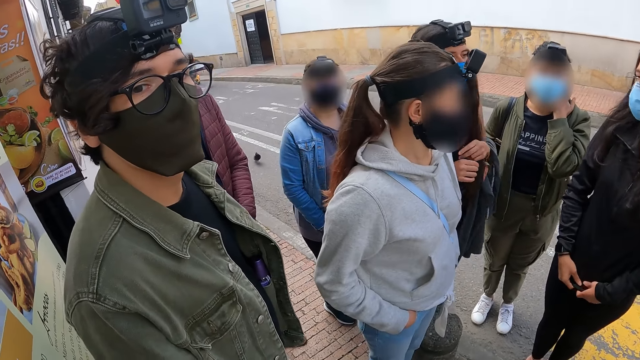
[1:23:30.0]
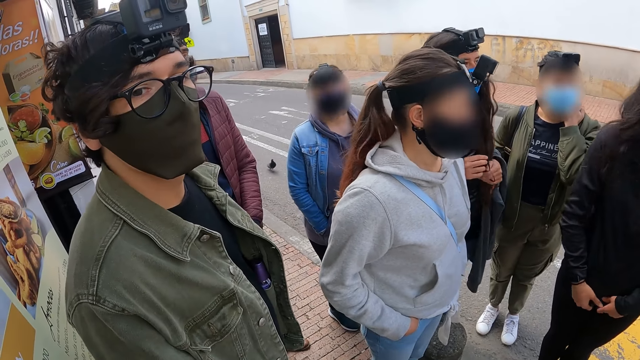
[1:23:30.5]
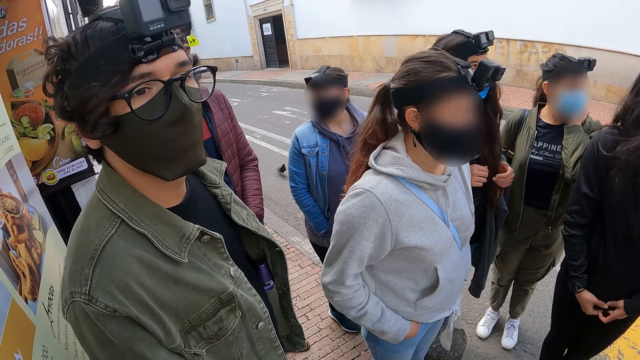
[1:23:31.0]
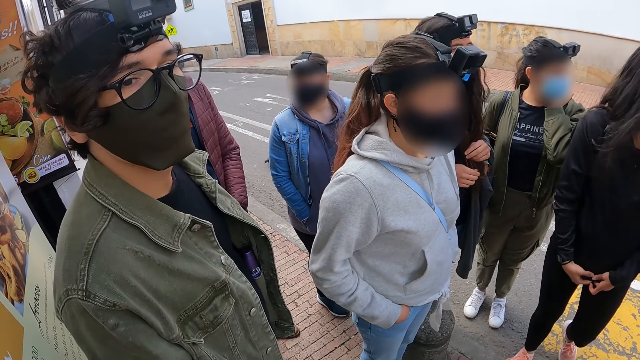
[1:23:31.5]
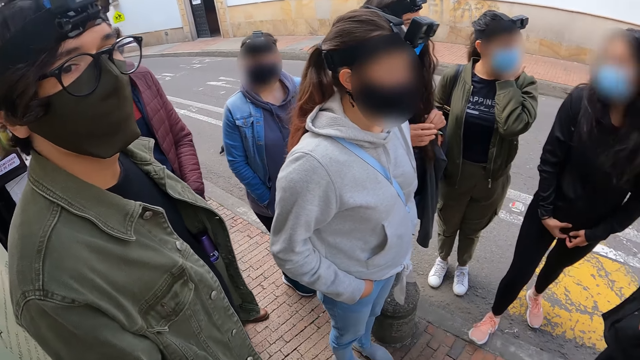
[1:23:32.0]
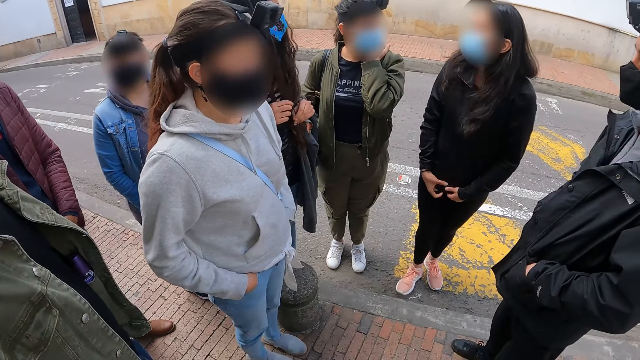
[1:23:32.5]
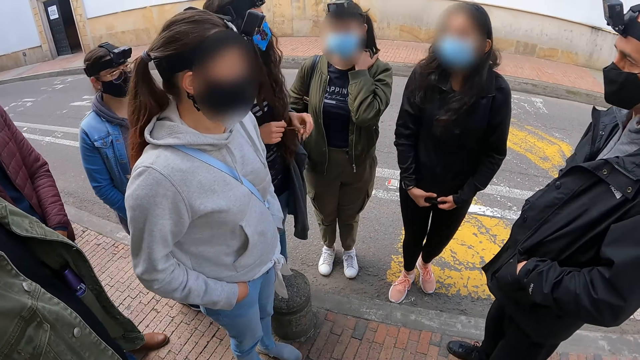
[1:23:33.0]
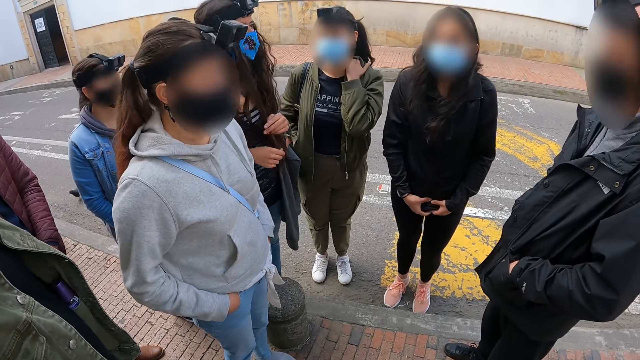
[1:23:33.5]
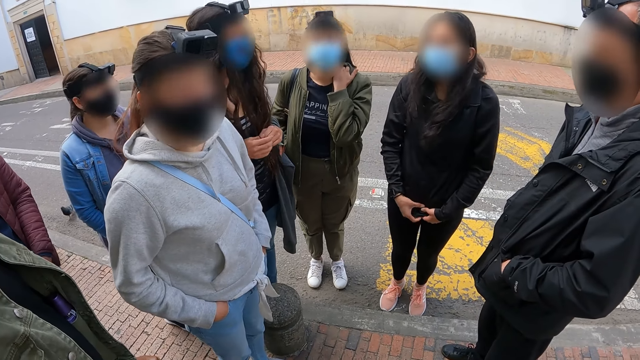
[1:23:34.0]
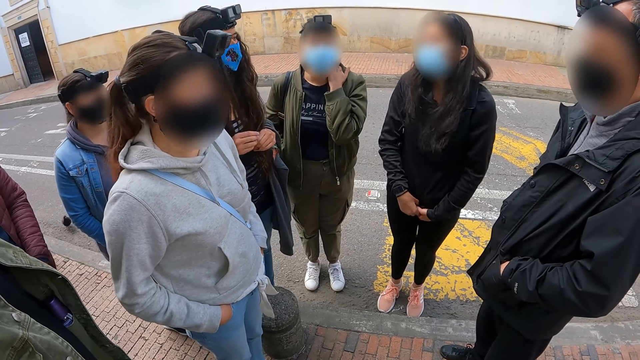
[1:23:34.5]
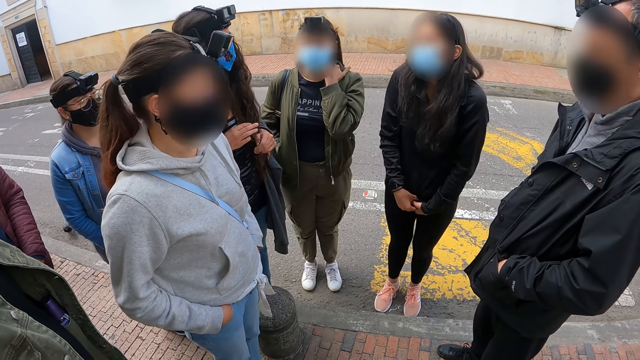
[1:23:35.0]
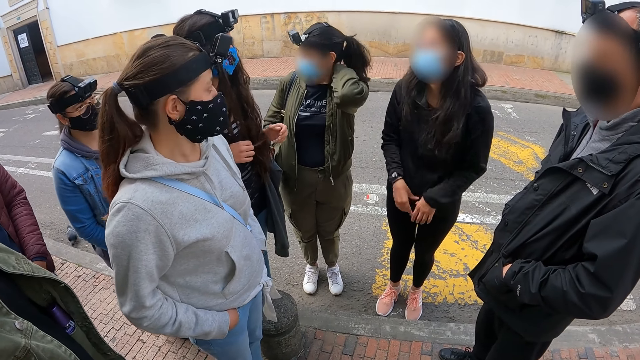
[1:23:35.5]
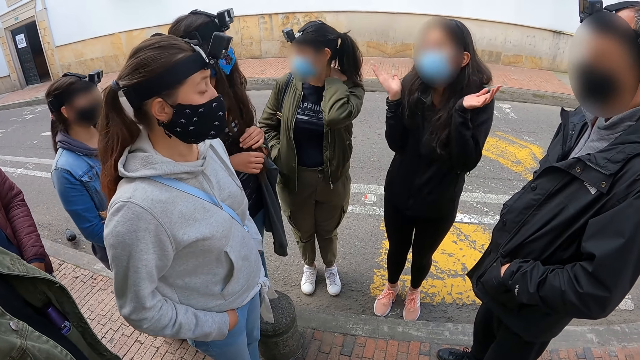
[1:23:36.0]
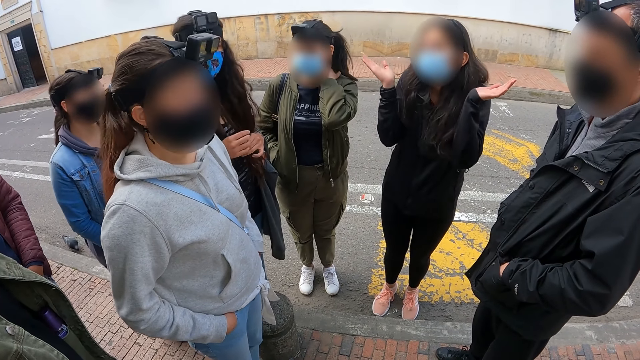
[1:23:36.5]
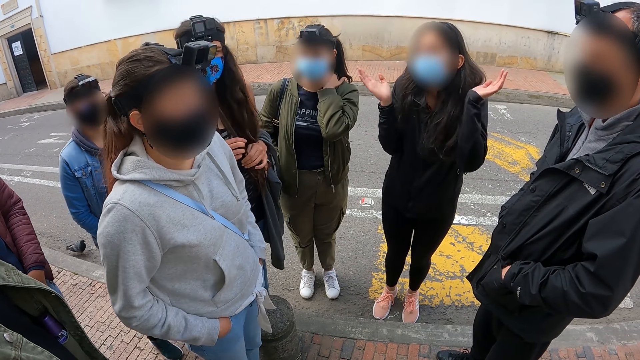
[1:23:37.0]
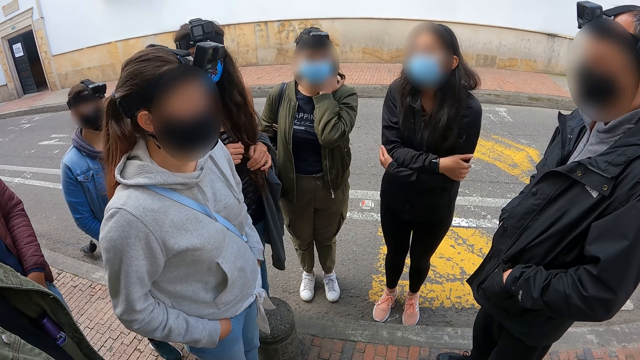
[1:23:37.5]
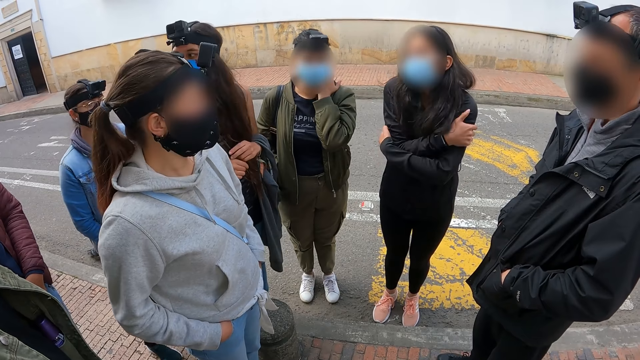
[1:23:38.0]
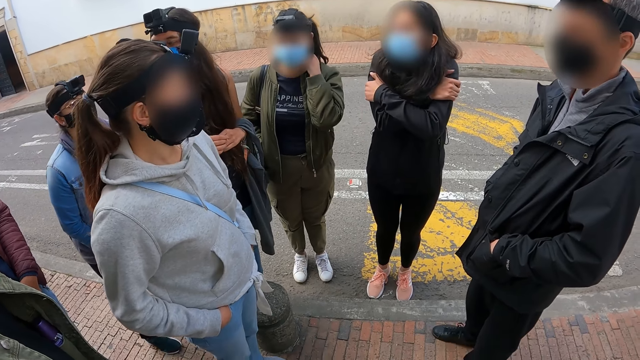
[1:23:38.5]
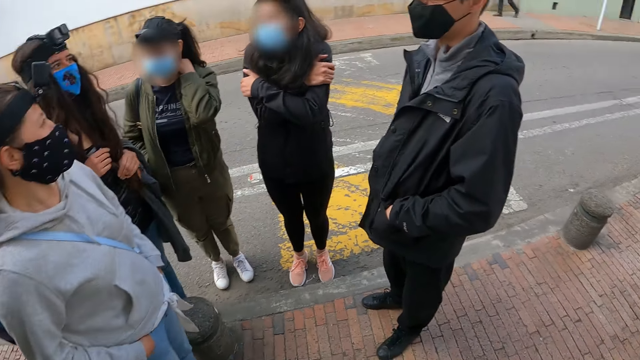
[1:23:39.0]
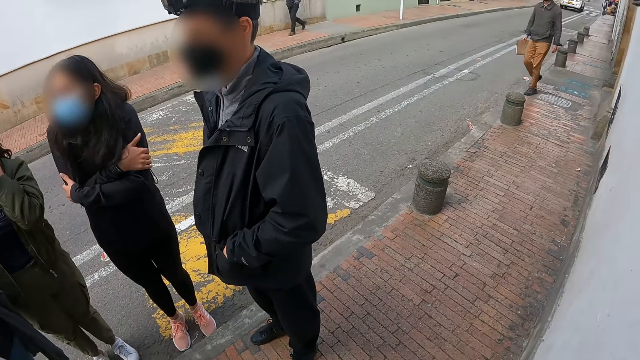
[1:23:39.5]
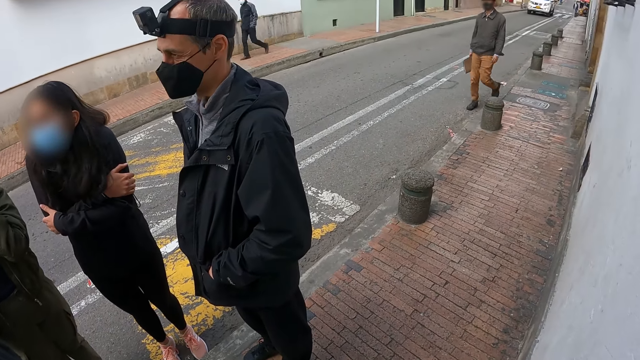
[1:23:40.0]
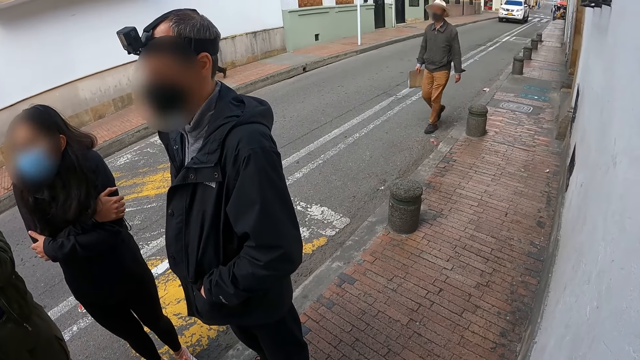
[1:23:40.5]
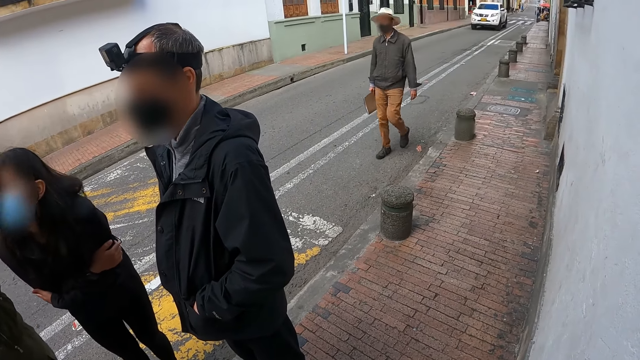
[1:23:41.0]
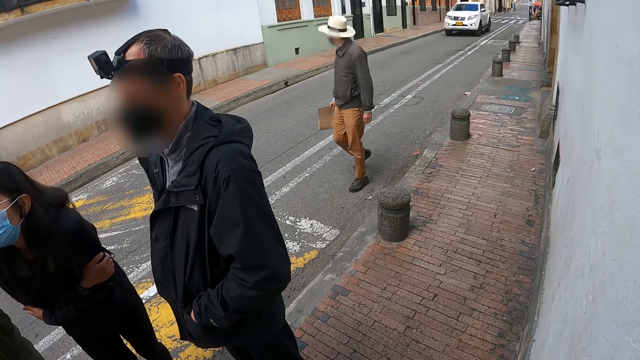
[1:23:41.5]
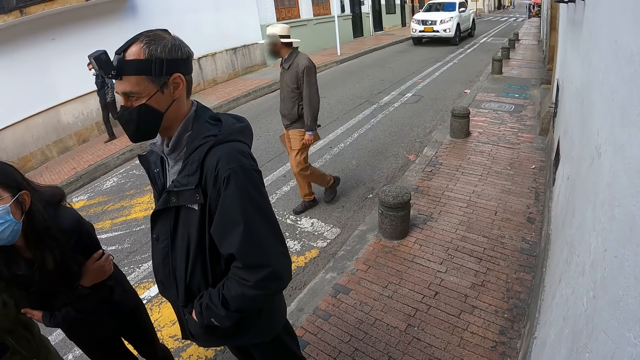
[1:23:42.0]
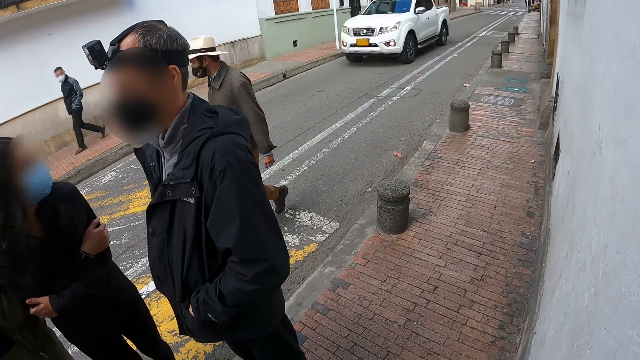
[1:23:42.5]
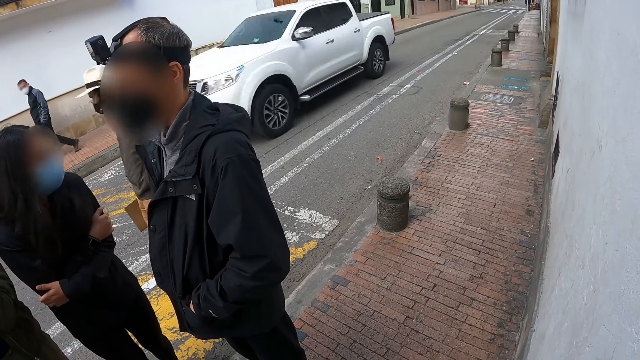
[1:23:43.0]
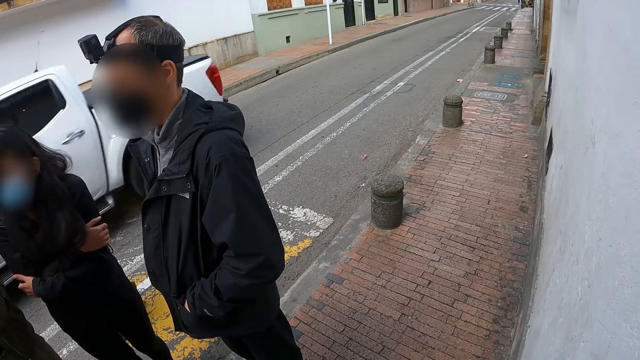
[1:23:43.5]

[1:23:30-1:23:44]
The camera wearer looks around. A woman interacts with another woman. The camera wearer looks at the first woman. They look at a woman and a man. They look around.

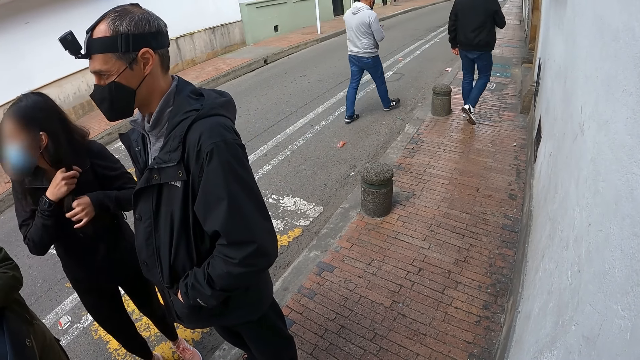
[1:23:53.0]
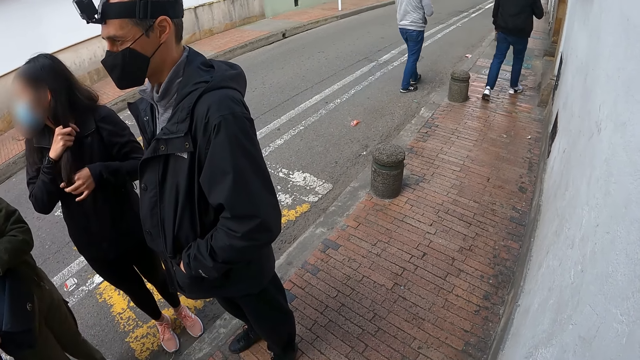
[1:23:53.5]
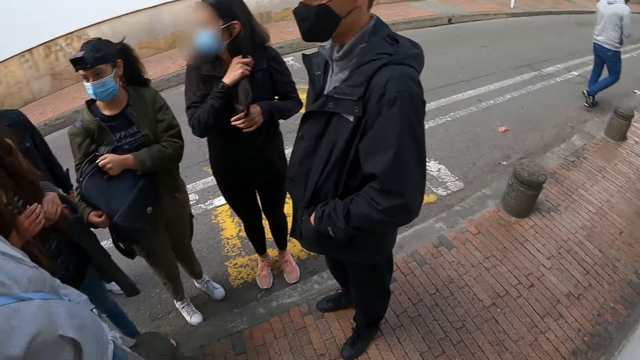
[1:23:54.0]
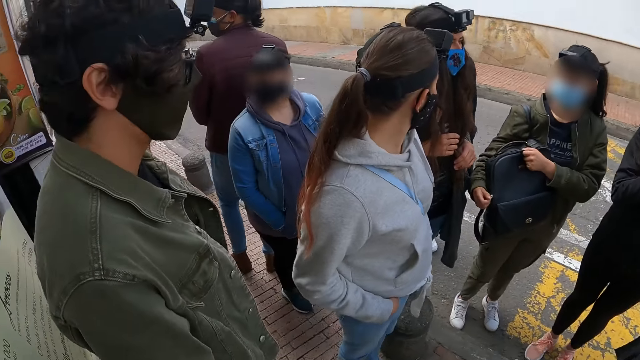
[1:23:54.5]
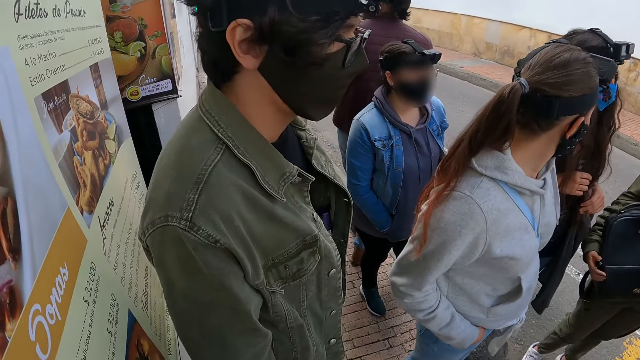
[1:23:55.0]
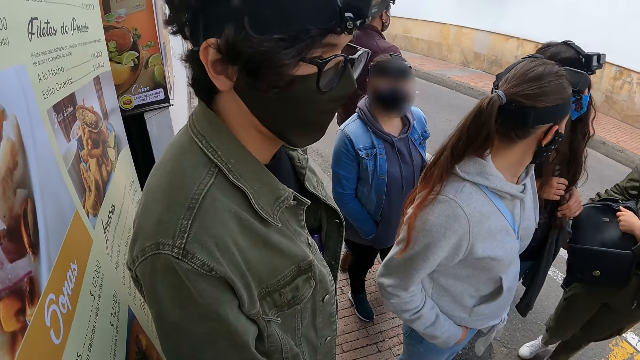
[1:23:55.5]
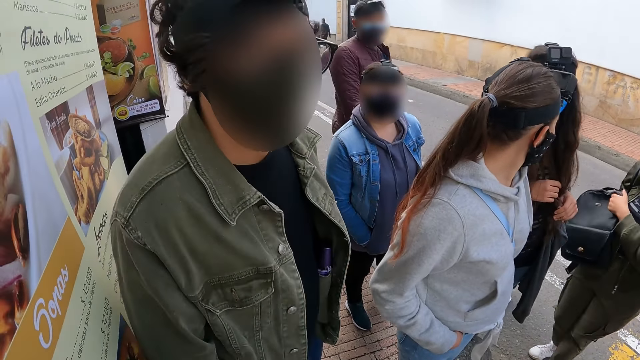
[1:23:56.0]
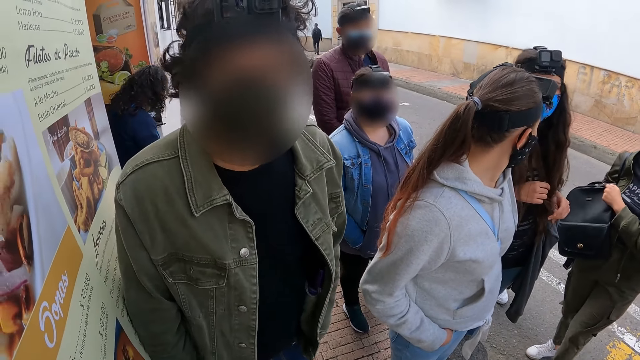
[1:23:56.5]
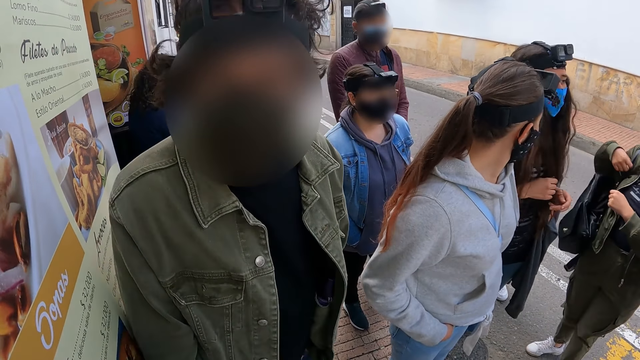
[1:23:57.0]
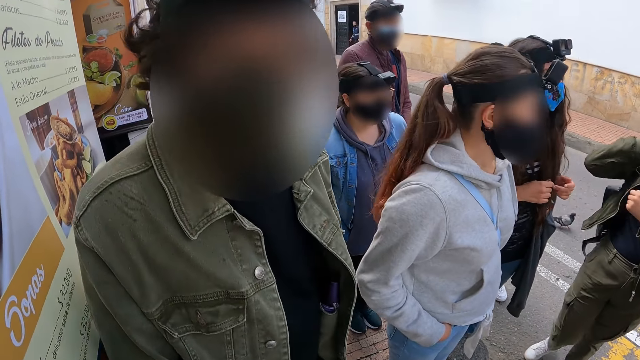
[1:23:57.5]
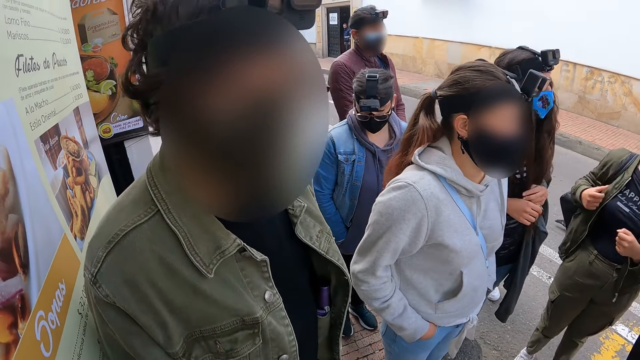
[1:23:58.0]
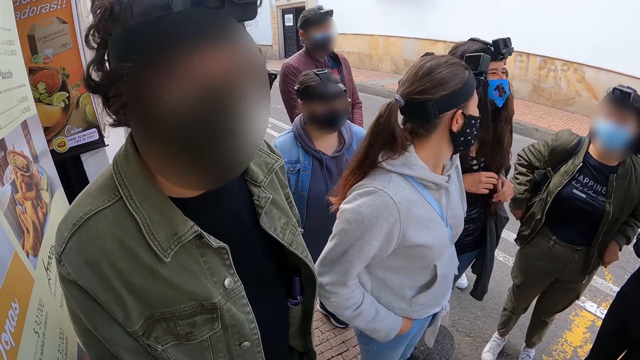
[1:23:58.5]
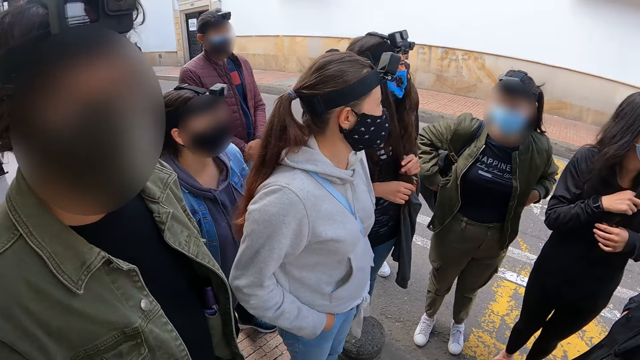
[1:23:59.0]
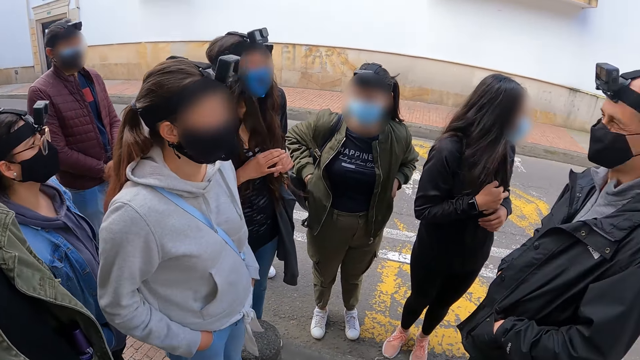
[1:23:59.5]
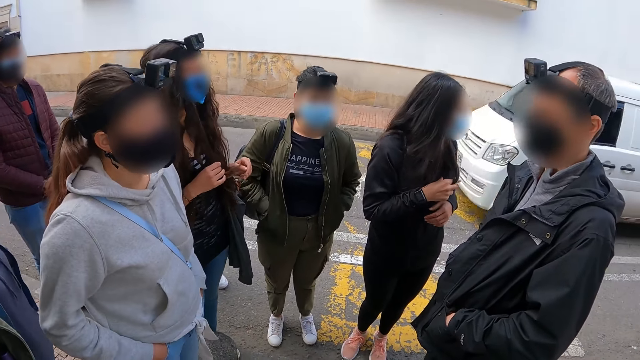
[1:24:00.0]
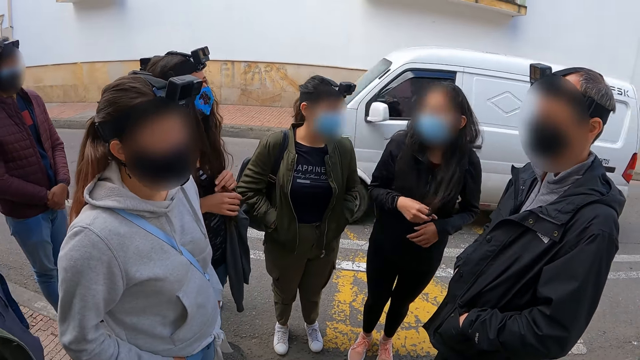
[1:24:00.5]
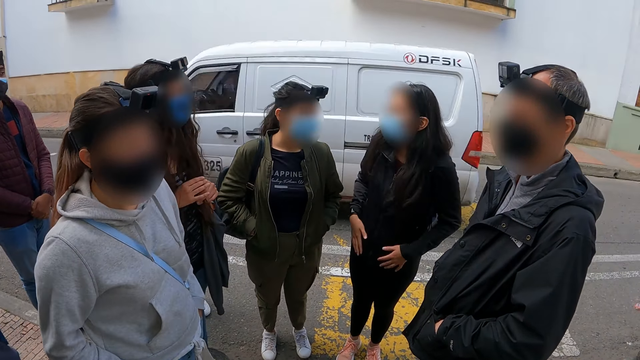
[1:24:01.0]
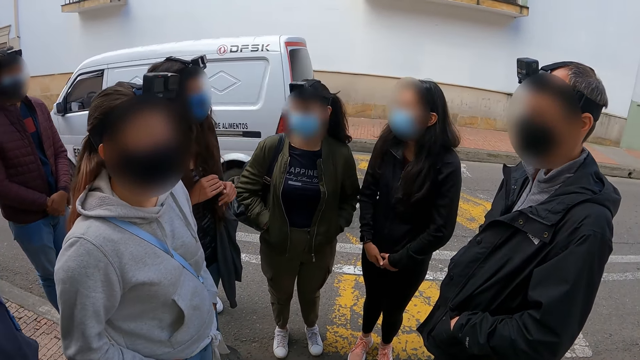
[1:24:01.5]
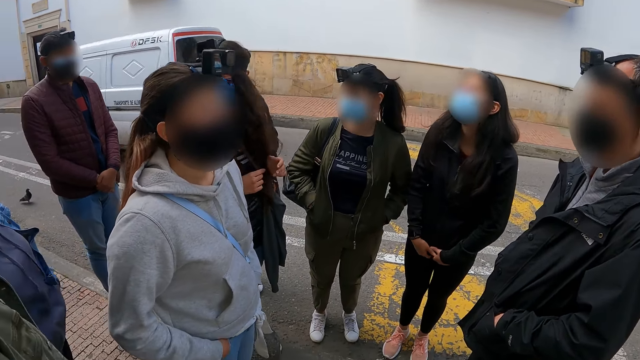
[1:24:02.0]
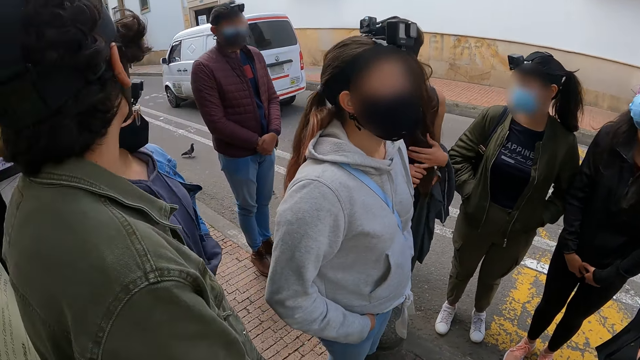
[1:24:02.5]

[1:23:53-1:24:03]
The camera wearer looks at a man. They interact with the man. They look around. They look at a white car.
